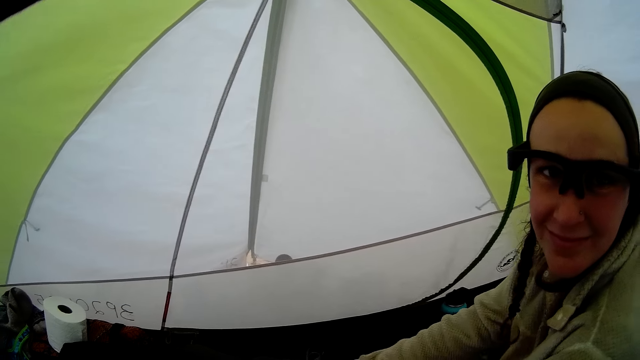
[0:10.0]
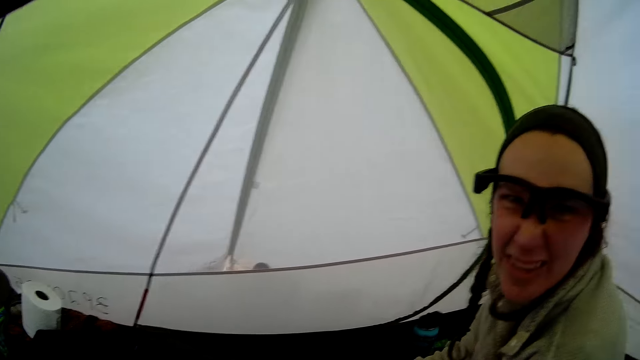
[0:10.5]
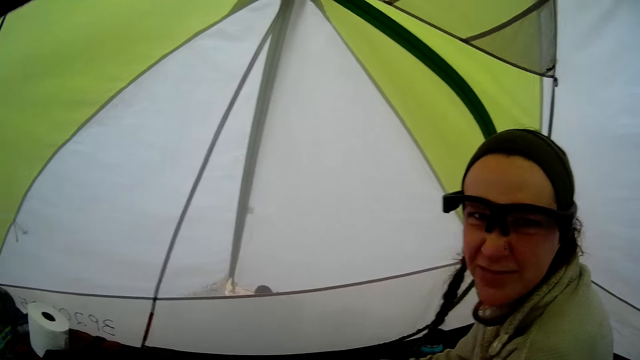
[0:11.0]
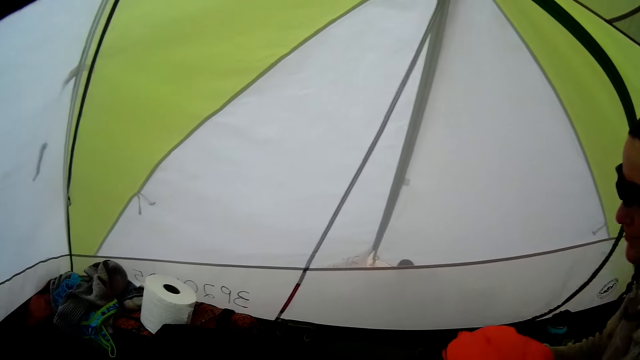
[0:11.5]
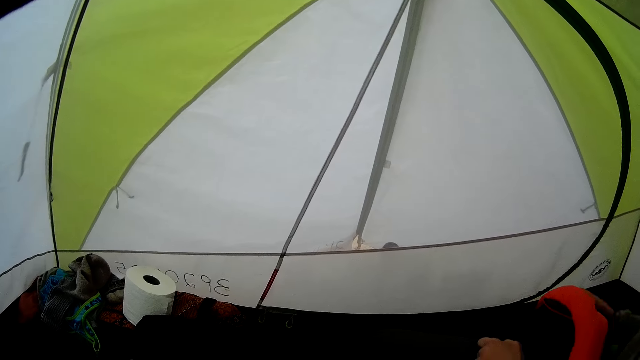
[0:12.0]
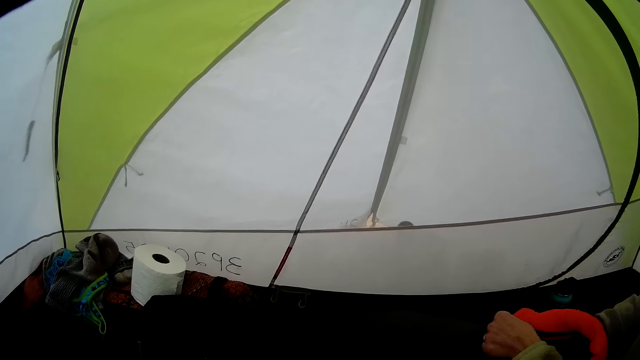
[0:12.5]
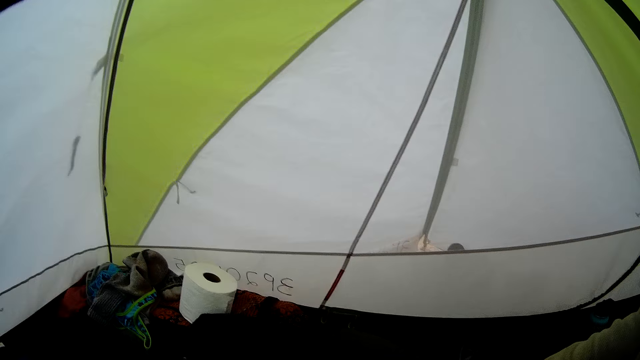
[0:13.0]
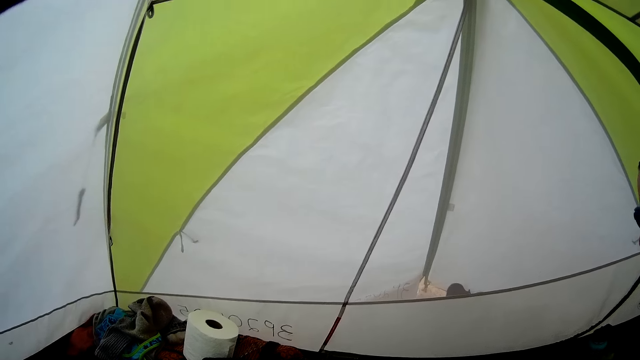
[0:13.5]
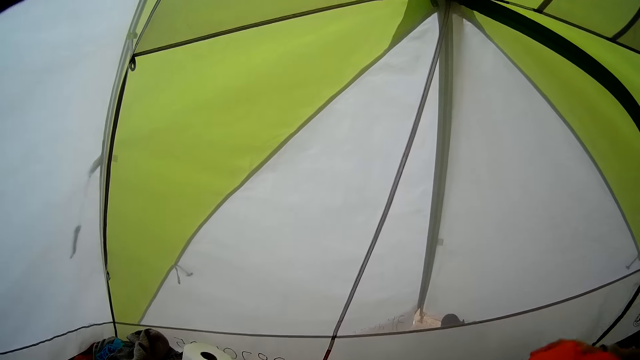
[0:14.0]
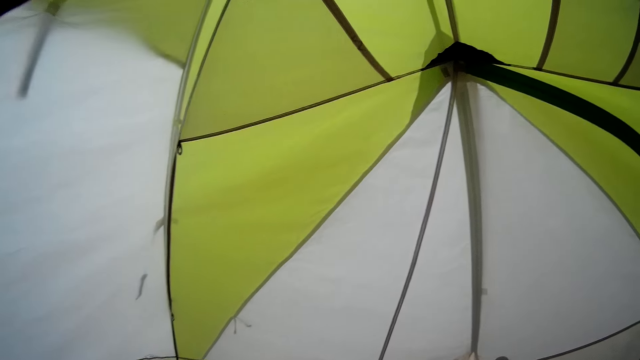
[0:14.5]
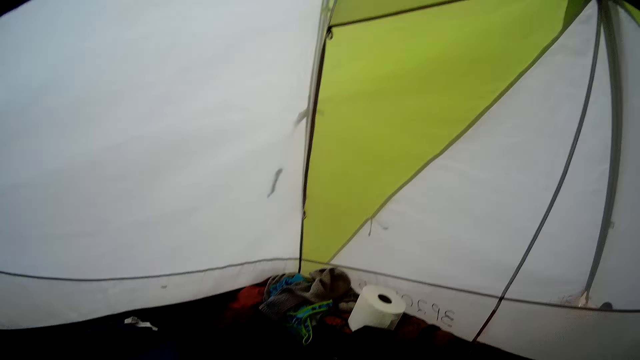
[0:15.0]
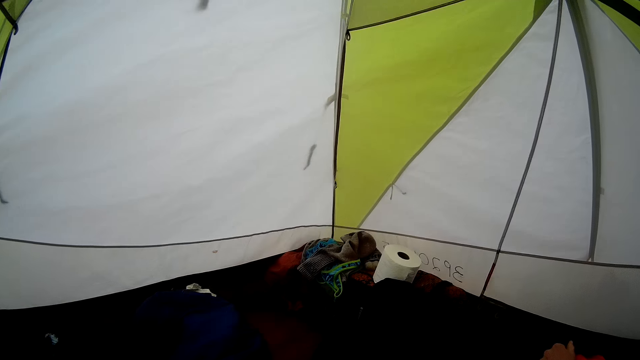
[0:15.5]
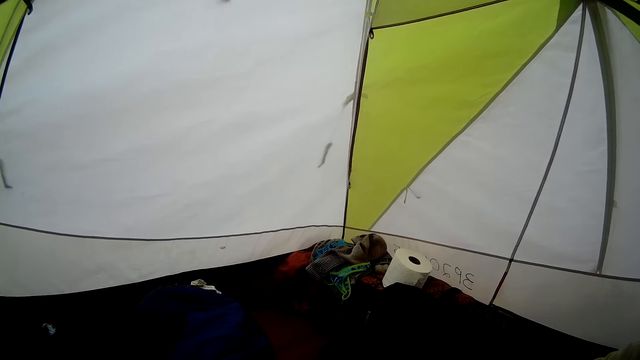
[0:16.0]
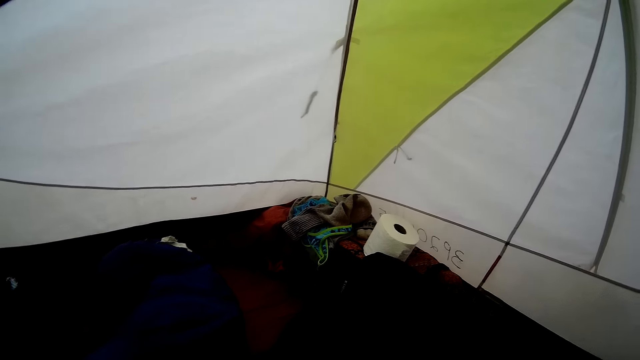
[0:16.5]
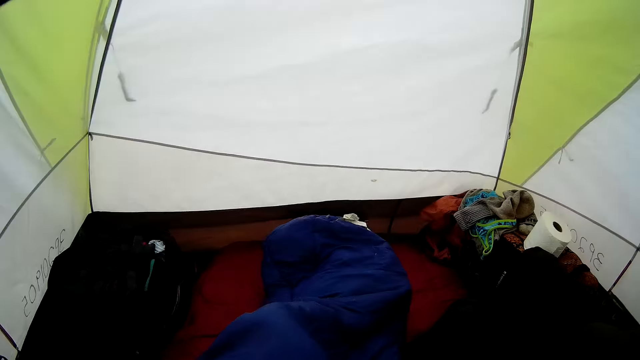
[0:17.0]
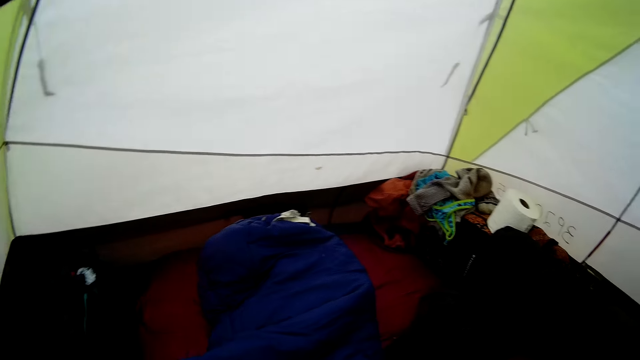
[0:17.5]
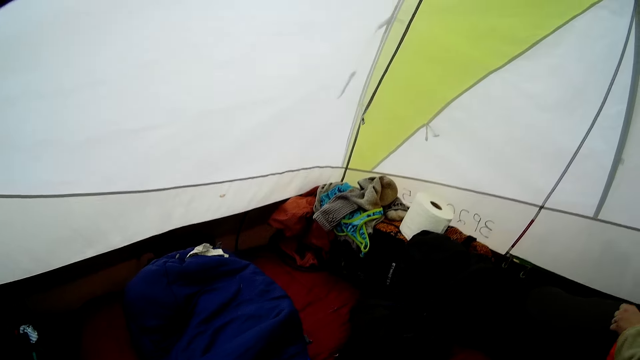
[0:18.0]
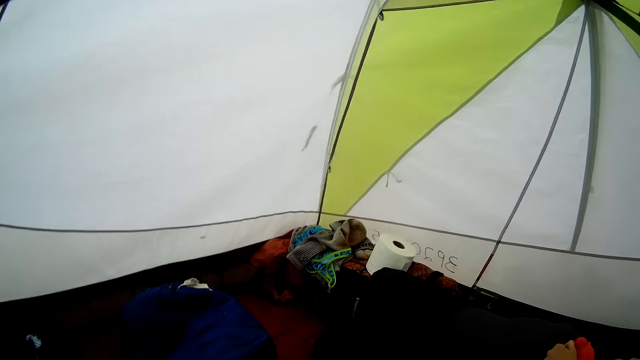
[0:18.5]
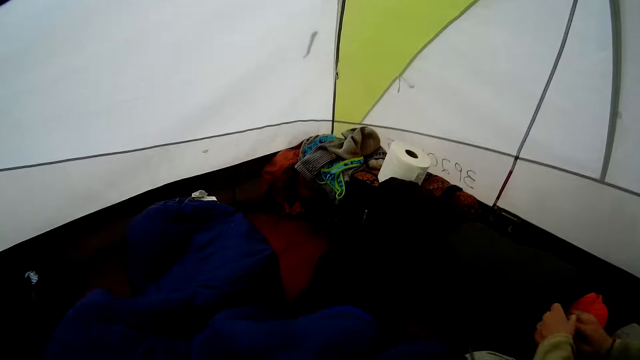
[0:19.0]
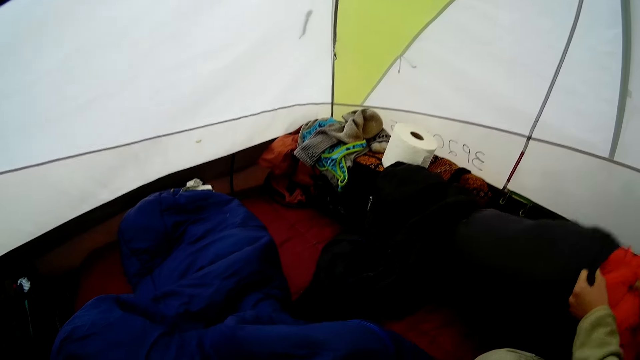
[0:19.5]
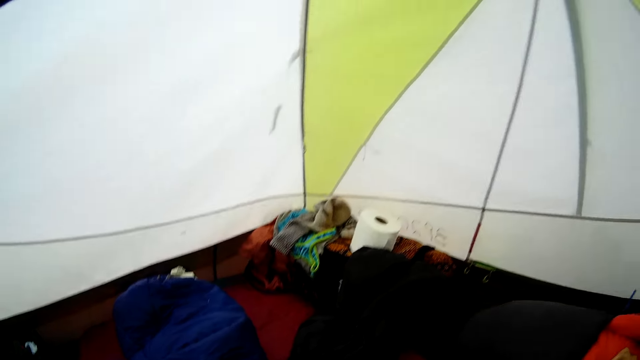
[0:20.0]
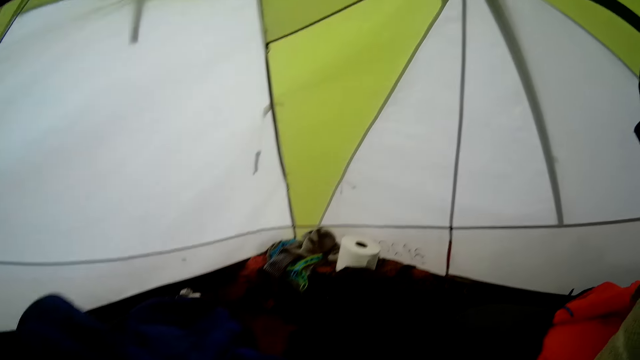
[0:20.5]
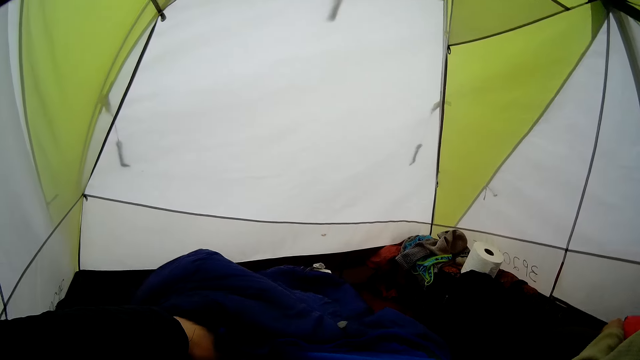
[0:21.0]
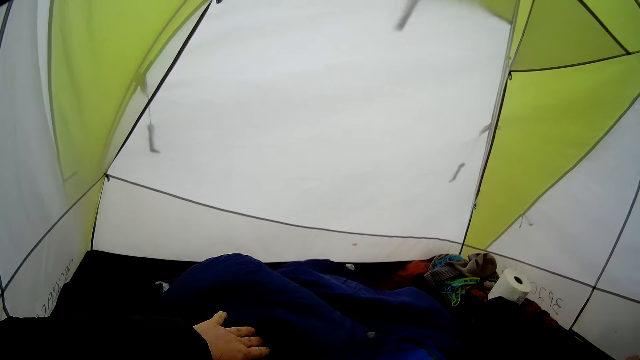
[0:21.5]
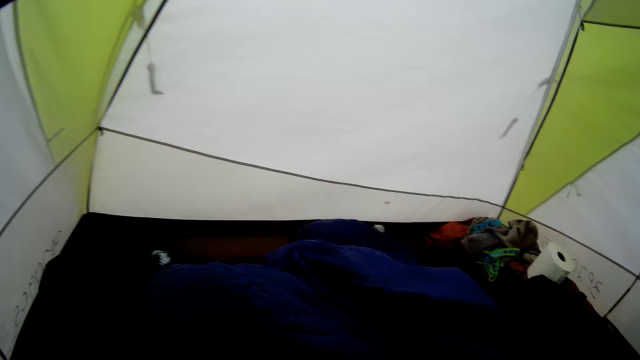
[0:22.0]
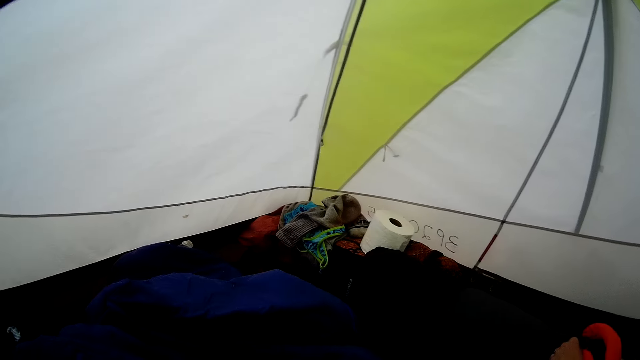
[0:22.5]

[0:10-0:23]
The camera wearer looks at a woman. The woman arranges the cloth in the bag. The camera wearer stands in the tent. They arrange the cloth. They hold a blanket. They fold the cloth with the woman.

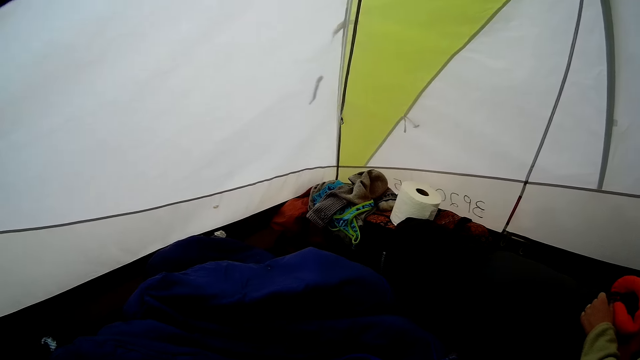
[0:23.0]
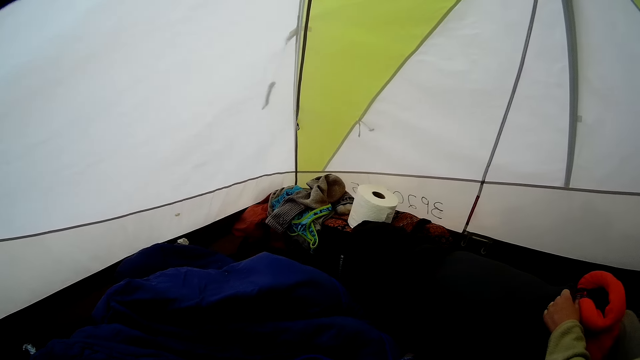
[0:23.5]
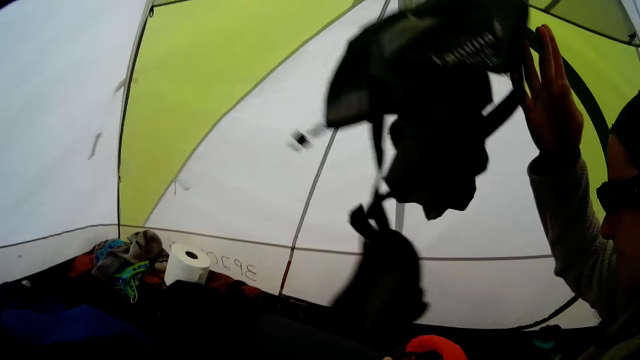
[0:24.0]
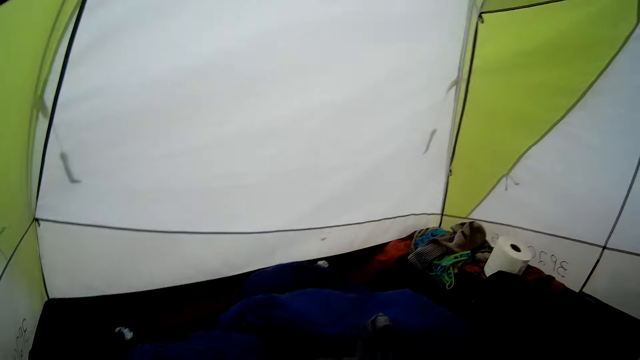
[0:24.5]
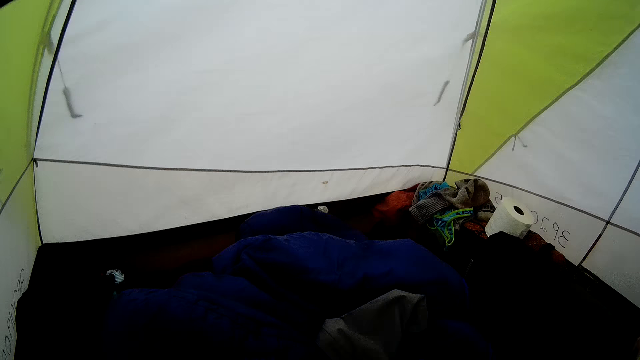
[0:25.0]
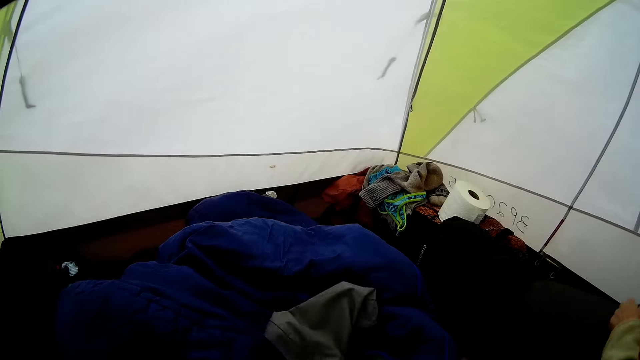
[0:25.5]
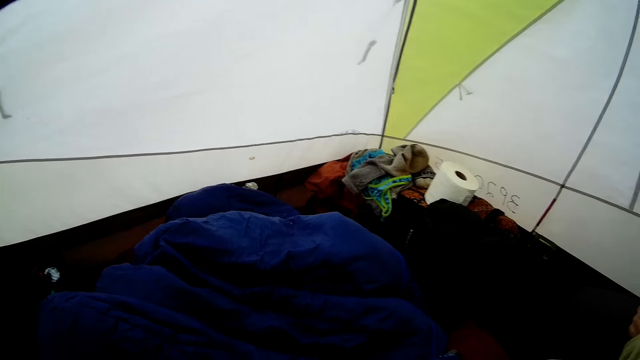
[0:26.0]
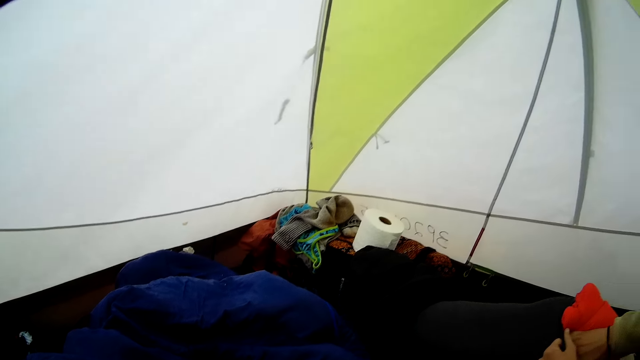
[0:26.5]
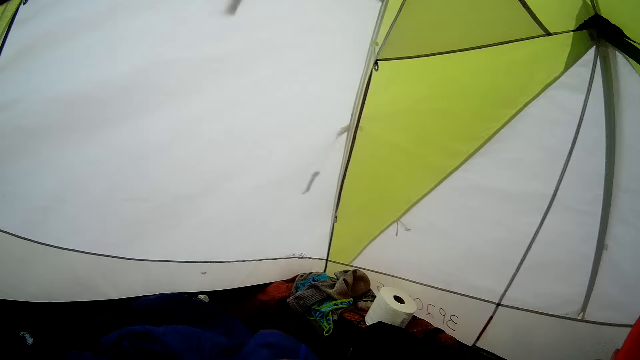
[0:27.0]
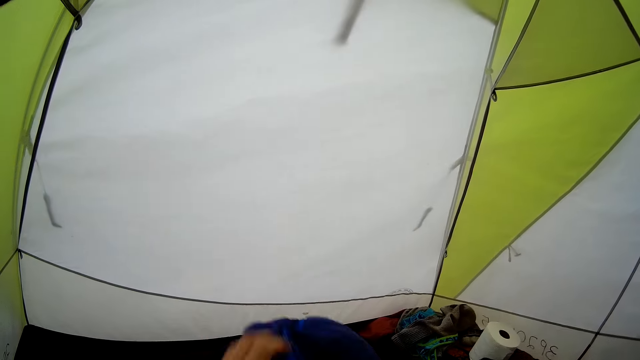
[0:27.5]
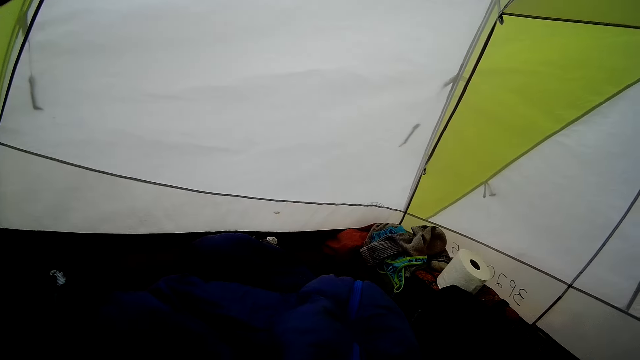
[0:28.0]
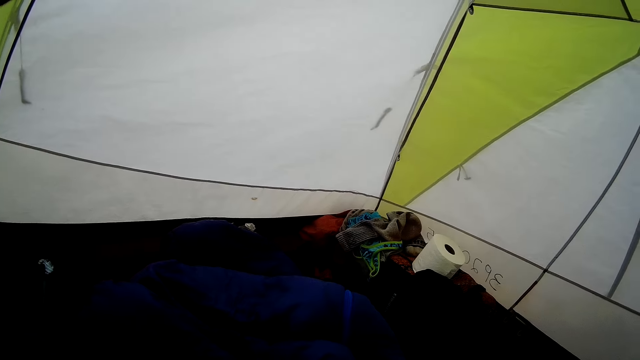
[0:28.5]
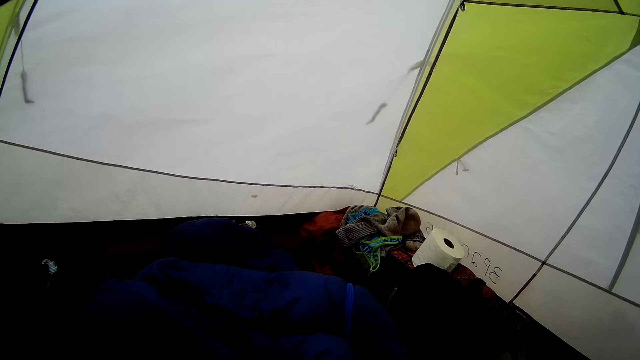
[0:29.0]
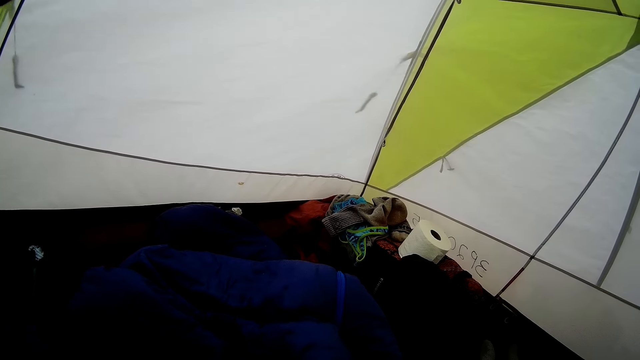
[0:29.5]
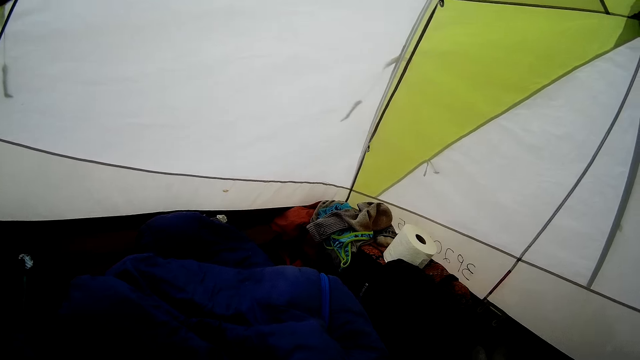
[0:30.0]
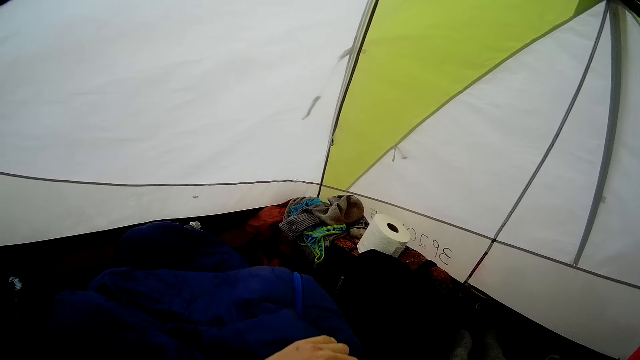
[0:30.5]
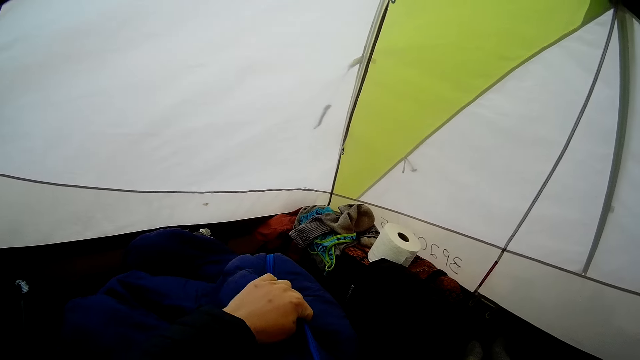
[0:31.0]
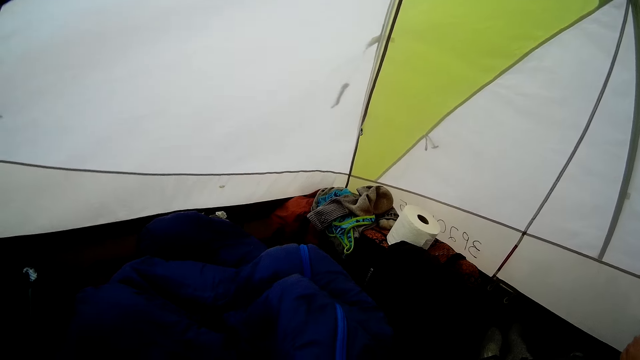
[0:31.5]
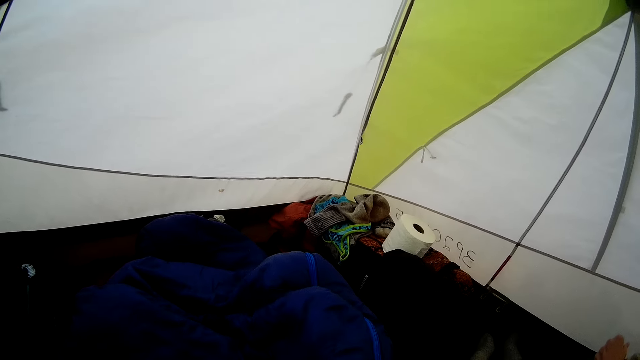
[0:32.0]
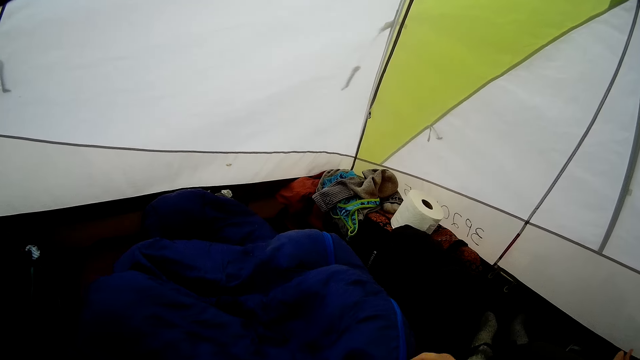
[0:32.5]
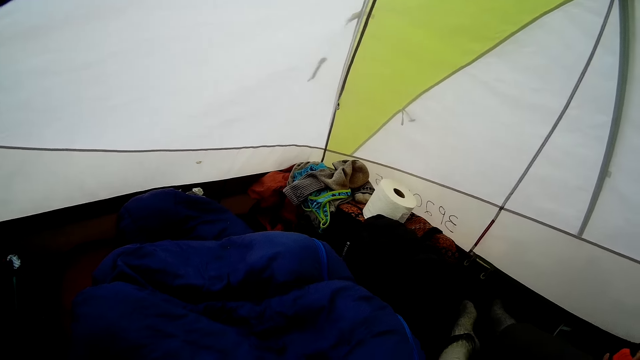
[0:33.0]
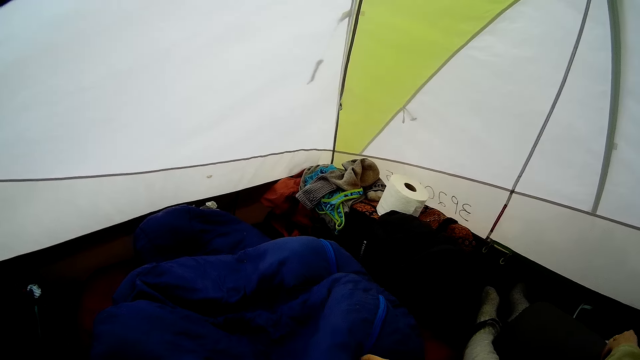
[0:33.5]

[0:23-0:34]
A woman throws the cloth on the ground. The camera wearer puts the cloth in the bag. They move the bag.
